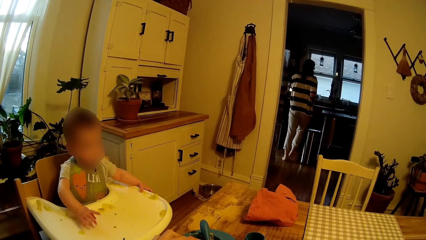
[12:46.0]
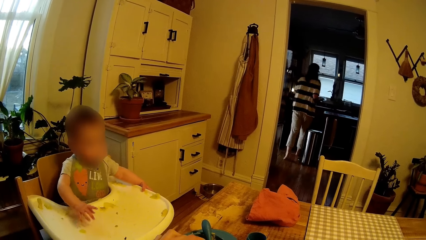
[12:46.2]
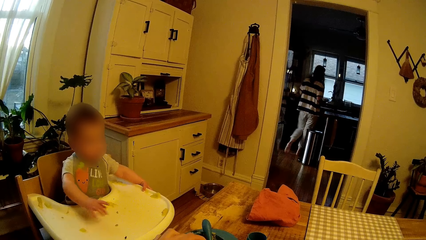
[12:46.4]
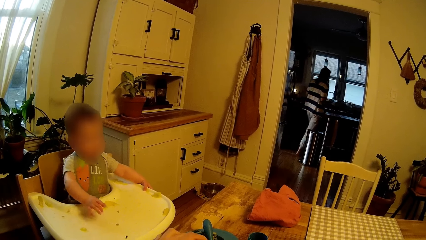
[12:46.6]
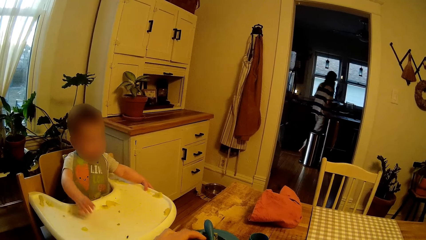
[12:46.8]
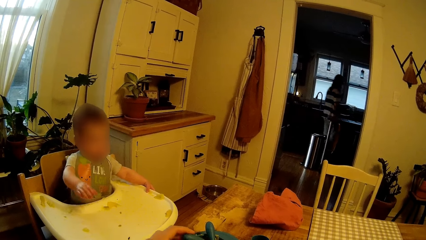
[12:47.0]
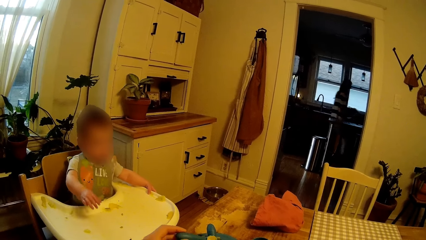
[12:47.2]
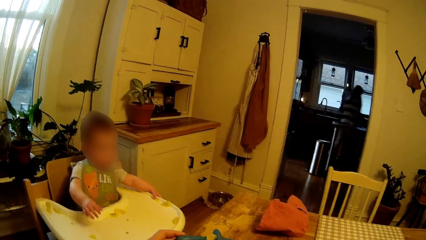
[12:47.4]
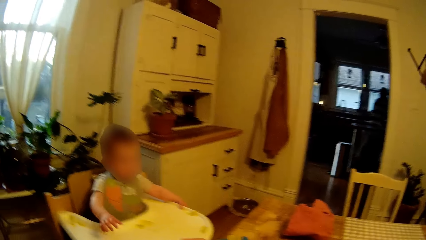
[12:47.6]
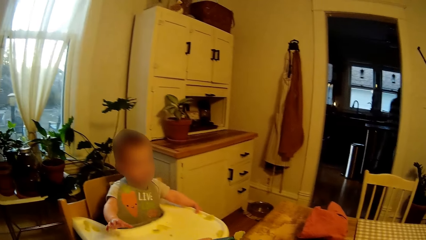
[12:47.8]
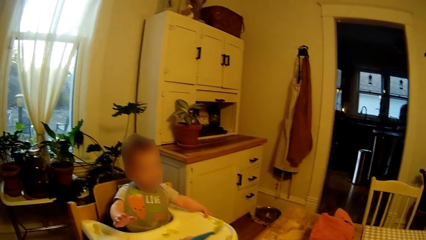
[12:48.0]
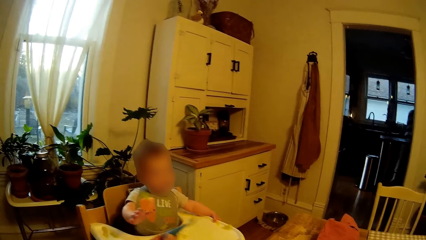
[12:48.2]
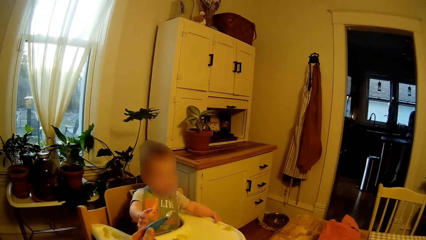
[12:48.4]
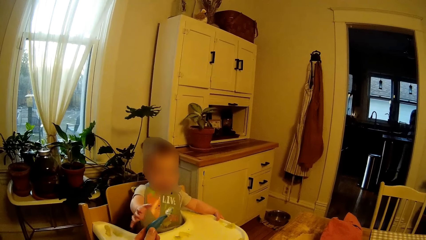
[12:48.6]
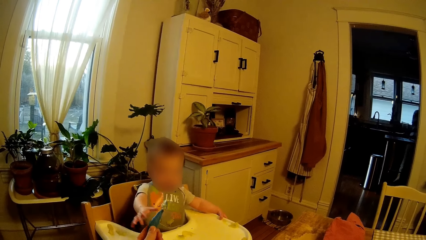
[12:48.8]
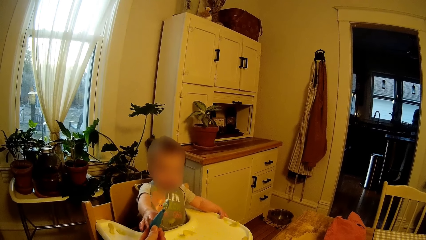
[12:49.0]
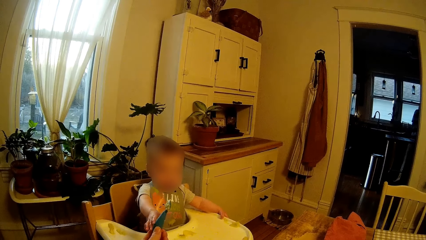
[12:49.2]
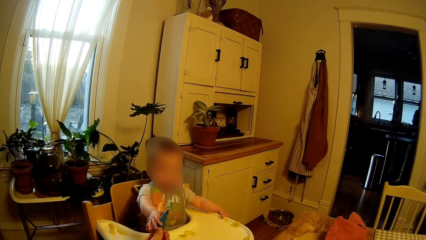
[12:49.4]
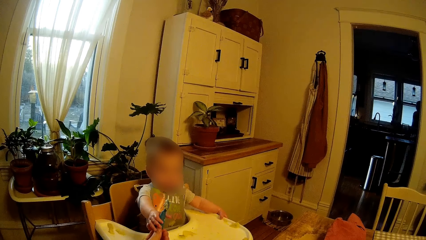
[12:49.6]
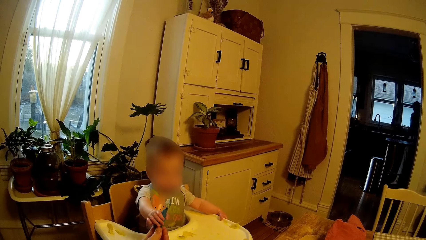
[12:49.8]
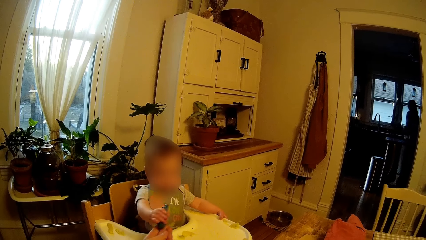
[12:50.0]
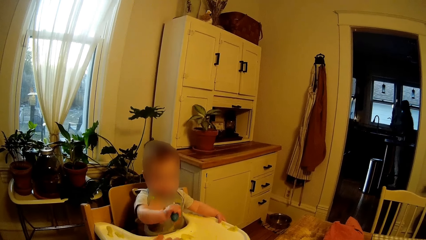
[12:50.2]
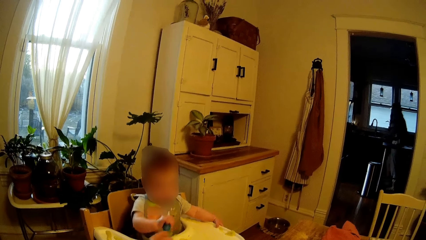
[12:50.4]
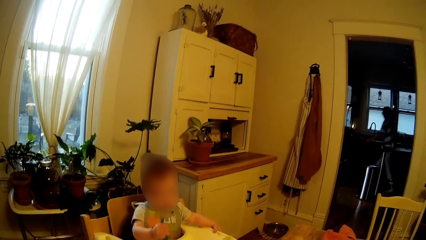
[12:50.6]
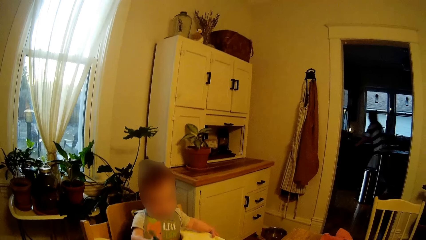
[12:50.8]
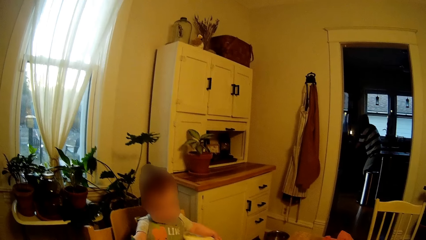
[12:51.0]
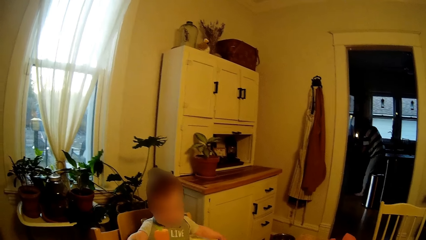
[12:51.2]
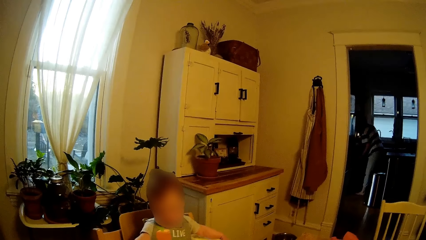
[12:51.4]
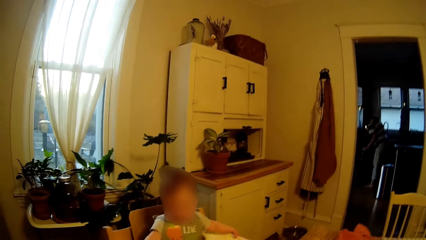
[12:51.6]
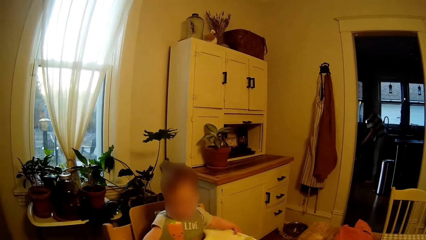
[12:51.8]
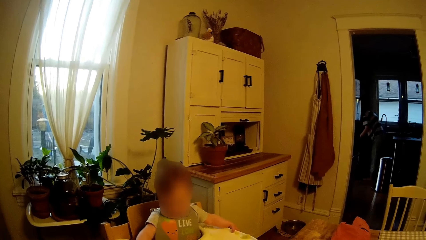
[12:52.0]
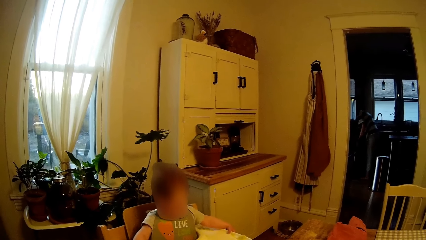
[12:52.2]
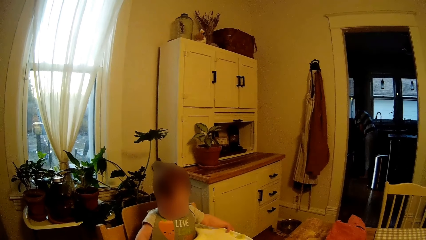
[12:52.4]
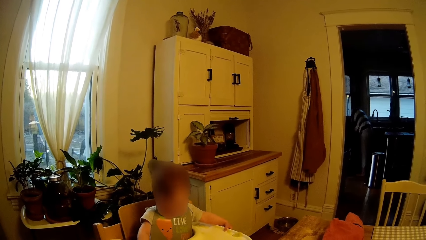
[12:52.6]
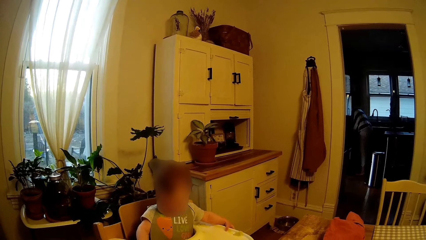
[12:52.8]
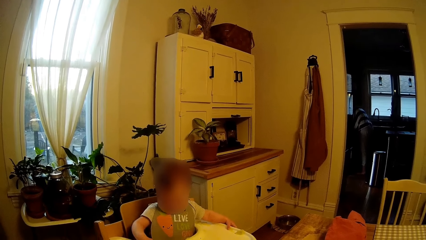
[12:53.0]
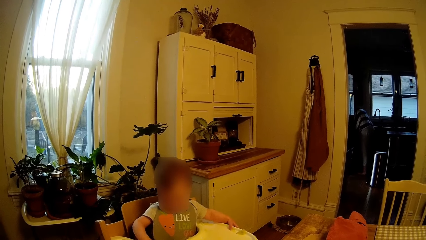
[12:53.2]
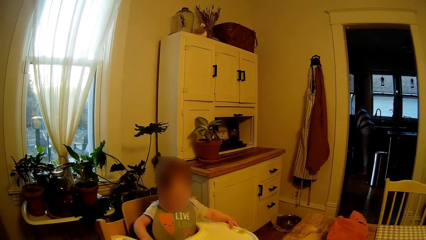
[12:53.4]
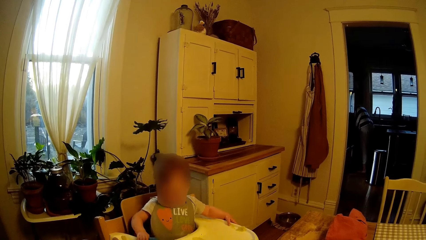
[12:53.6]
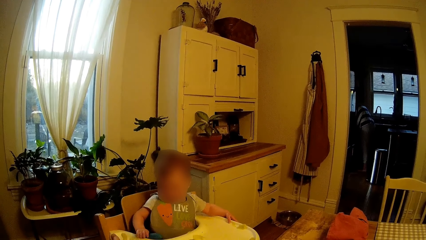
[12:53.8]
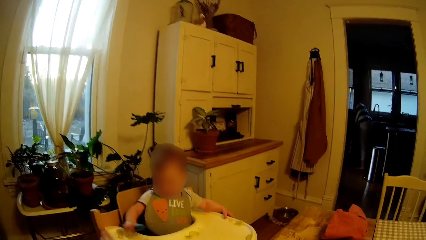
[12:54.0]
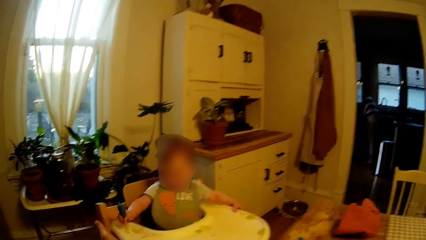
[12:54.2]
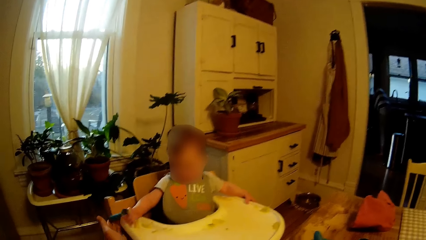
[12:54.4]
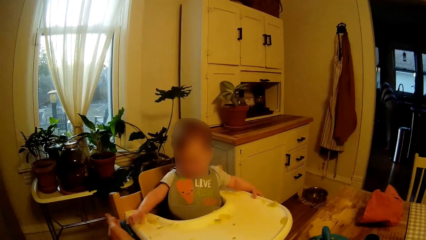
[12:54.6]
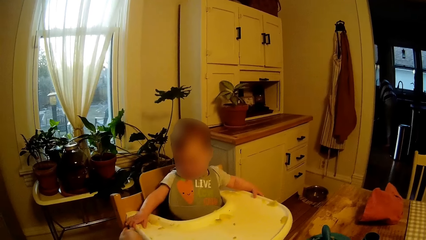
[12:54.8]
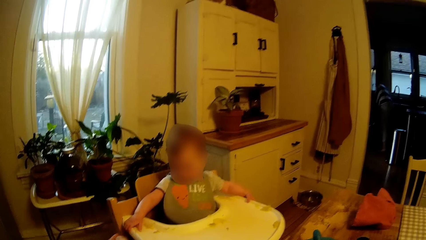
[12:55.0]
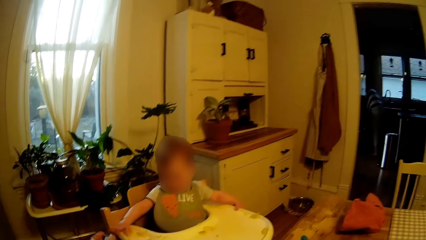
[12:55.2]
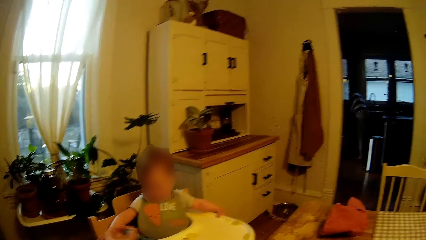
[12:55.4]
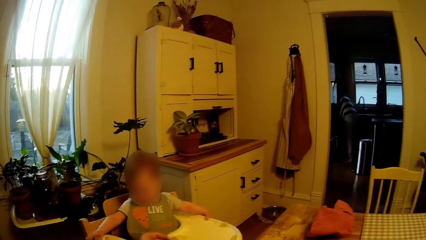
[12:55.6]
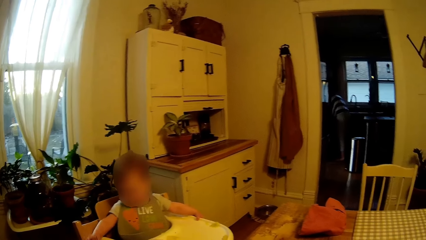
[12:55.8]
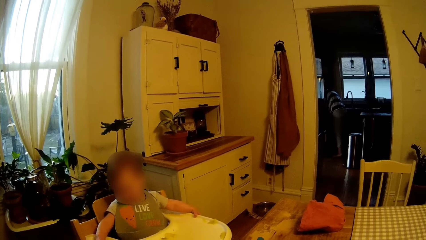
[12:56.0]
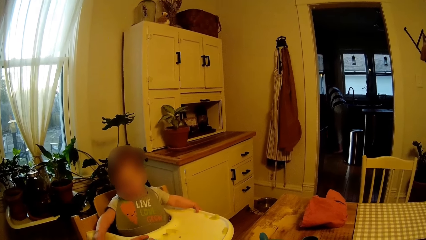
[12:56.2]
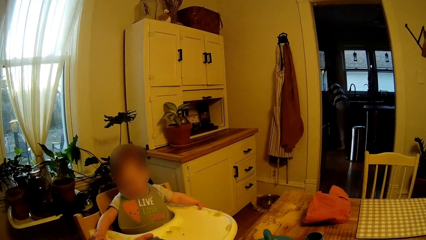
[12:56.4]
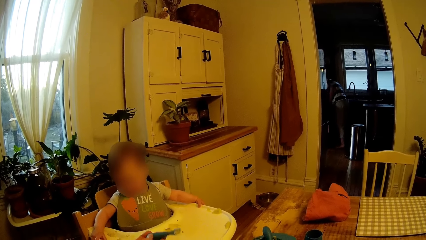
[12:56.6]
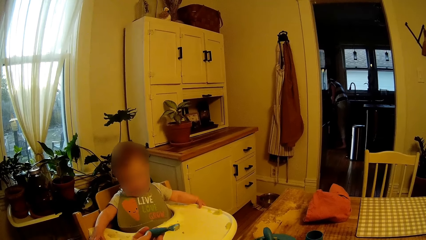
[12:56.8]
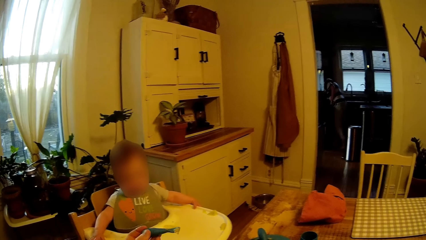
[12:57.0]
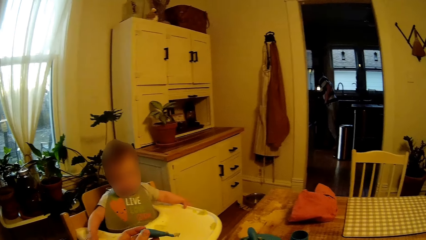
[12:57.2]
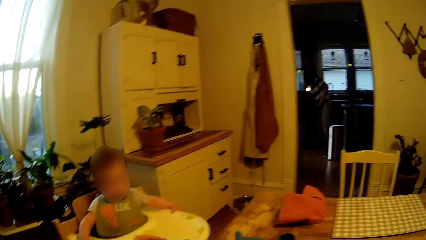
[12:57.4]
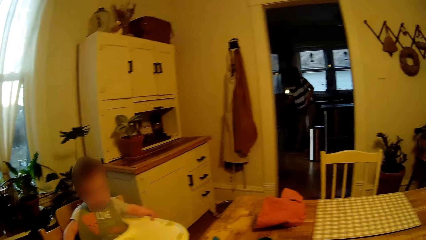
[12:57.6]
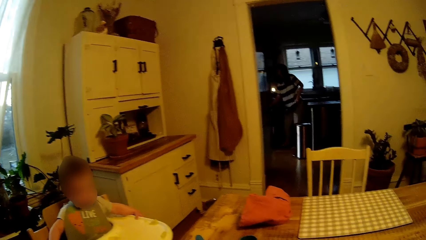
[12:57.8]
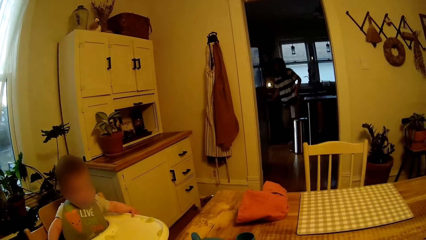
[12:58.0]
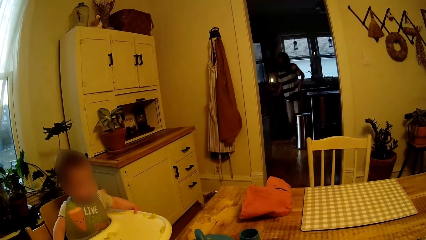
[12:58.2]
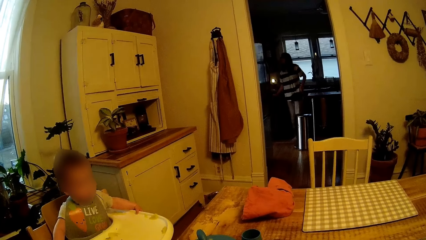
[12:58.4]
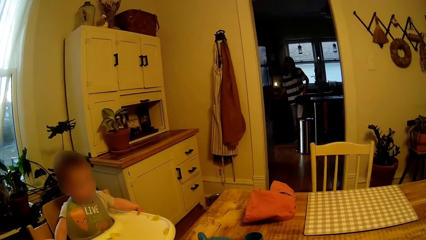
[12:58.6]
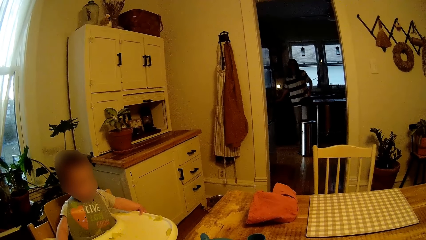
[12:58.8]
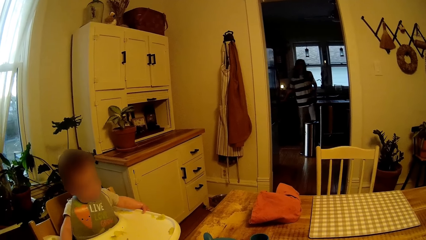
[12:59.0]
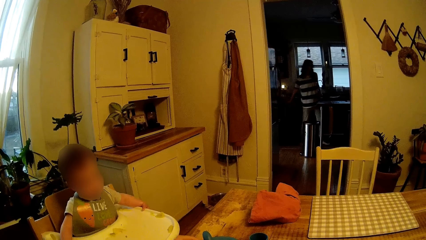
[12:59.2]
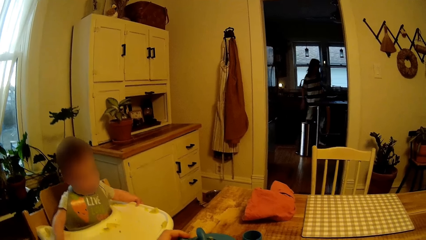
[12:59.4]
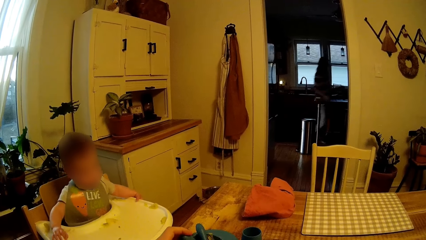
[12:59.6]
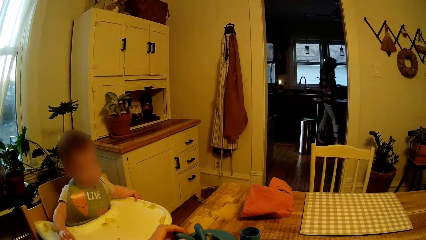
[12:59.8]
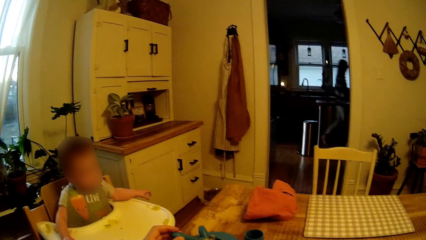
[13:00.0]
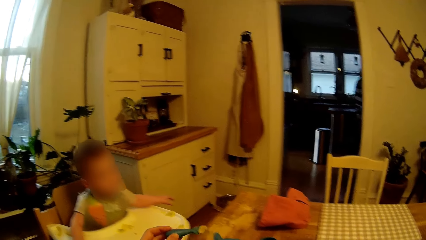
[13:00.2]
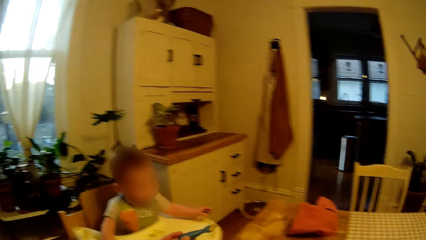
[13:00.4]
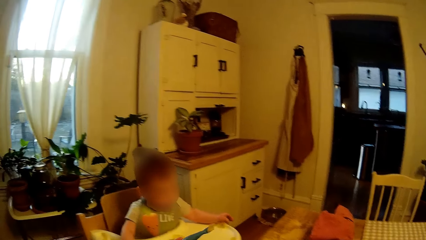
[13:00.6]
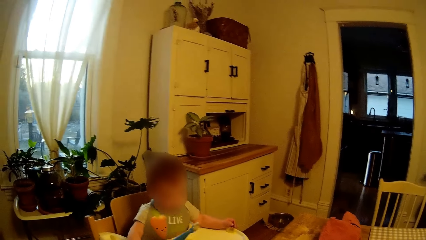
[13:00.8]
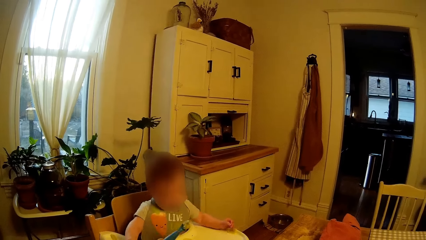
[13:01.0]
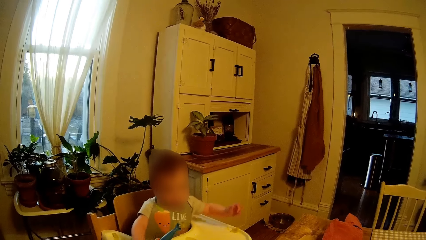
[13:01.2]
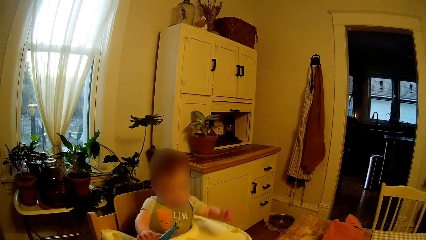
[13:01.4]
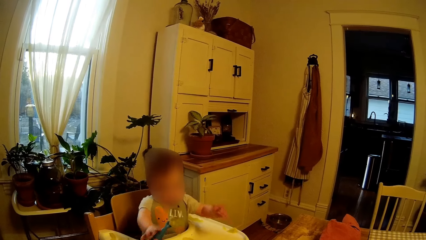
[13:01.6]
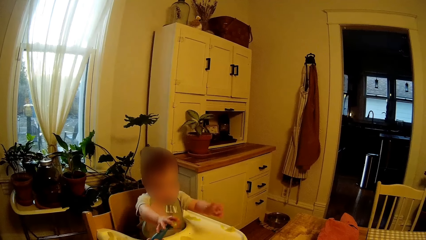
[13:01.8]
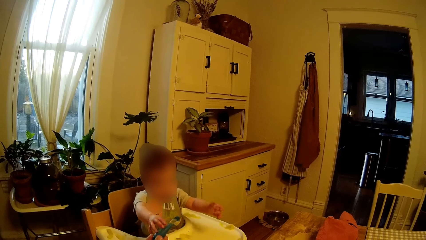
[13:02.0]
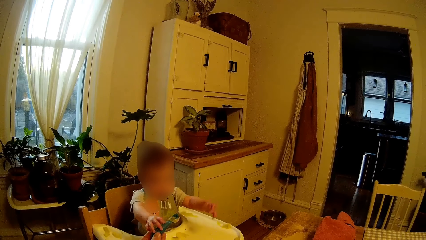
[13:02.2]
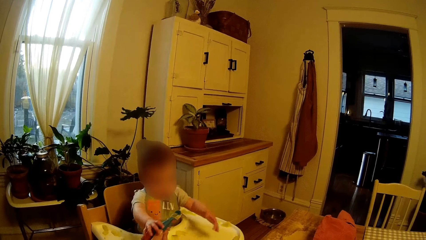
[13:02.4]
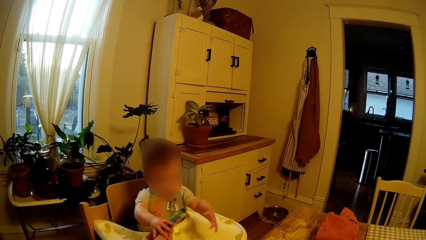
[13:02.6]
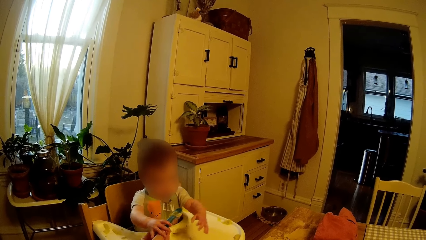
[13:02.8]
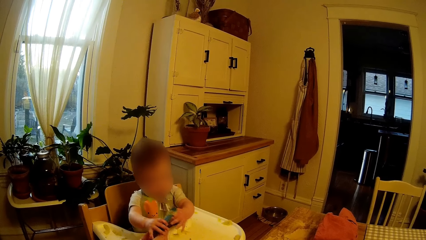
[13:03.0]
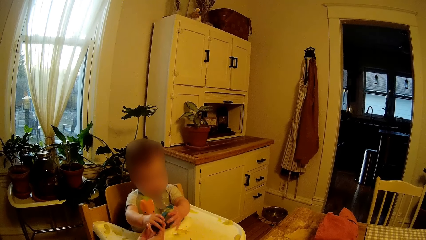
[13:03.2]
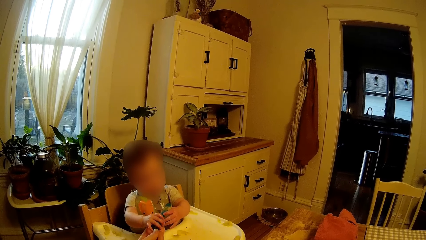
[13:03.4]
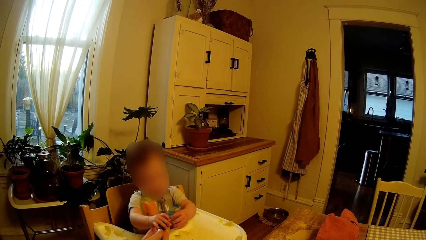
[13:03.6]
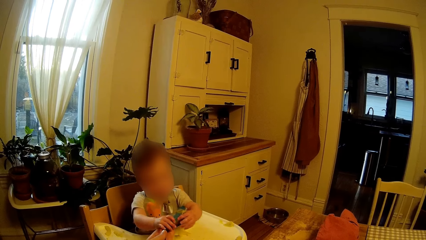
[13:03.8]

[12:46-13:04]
The camera wearer looks around. He passes the spoon to the baby with his left hand. The woman opens a cupboard with her left hand. The baby drops the spoon on the camera wearer's left hand. A lady walks around. The camera wearer passes the spoon to the baby with his left hand.
